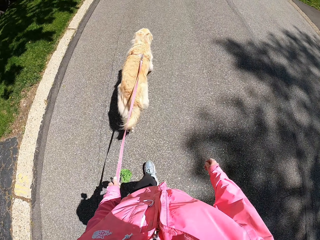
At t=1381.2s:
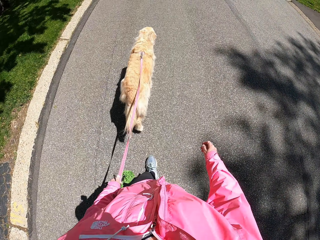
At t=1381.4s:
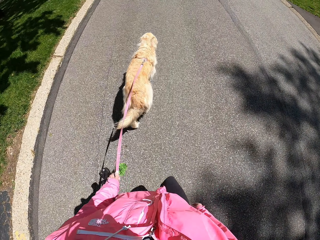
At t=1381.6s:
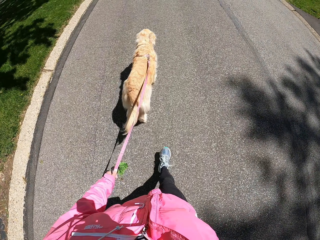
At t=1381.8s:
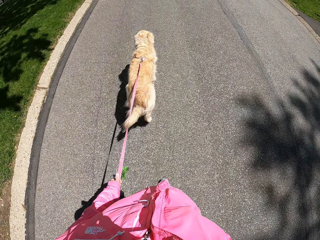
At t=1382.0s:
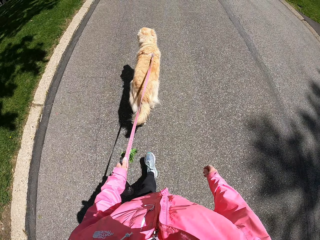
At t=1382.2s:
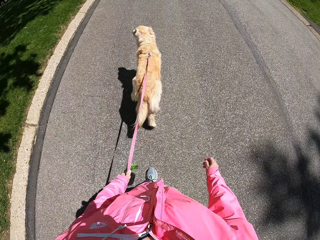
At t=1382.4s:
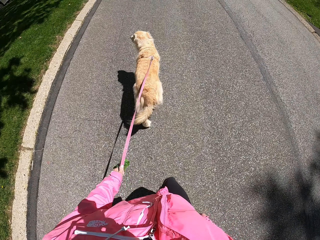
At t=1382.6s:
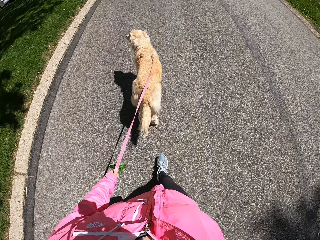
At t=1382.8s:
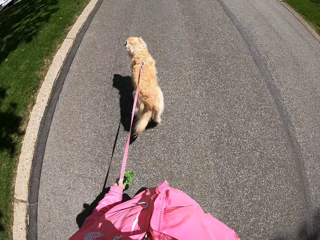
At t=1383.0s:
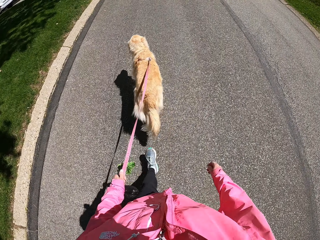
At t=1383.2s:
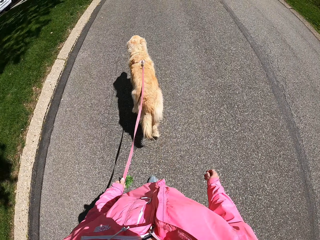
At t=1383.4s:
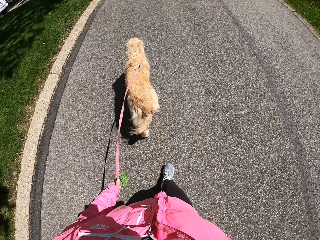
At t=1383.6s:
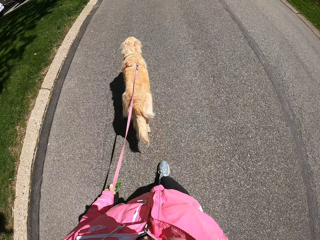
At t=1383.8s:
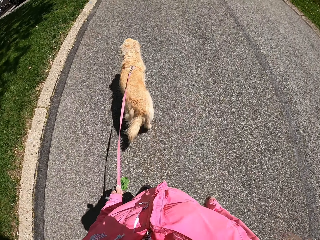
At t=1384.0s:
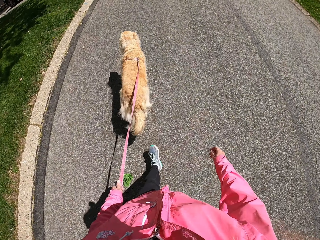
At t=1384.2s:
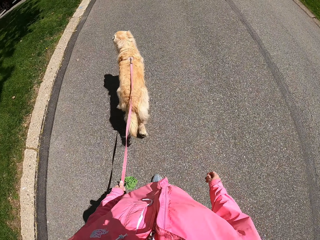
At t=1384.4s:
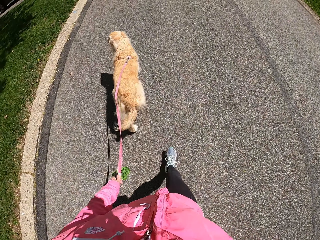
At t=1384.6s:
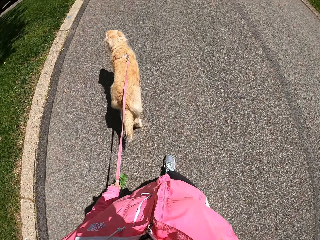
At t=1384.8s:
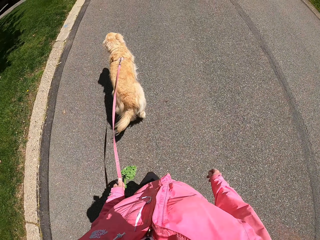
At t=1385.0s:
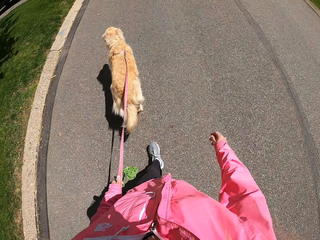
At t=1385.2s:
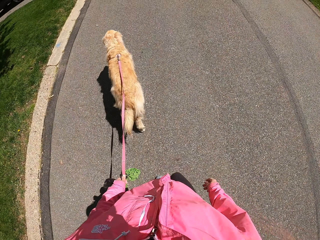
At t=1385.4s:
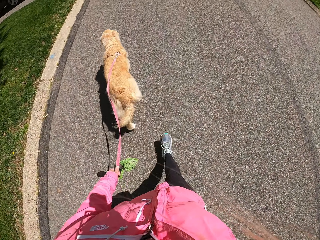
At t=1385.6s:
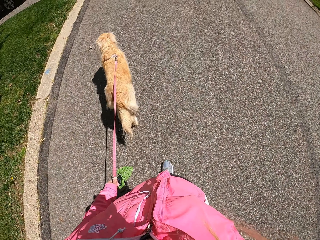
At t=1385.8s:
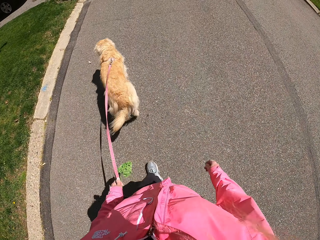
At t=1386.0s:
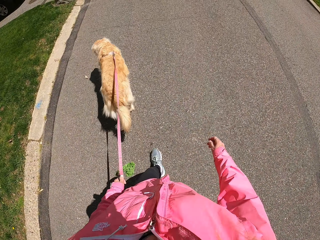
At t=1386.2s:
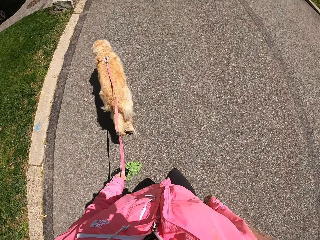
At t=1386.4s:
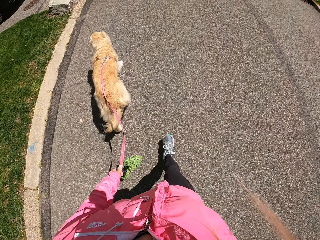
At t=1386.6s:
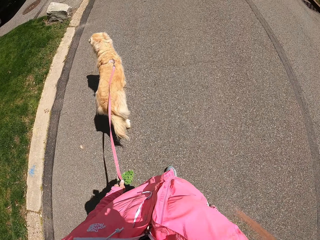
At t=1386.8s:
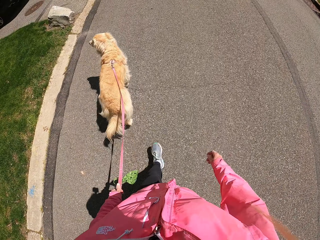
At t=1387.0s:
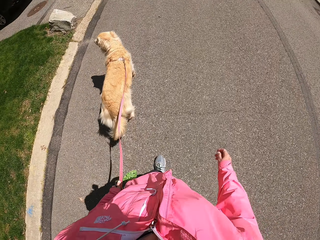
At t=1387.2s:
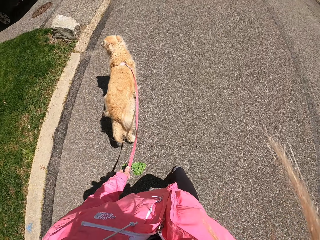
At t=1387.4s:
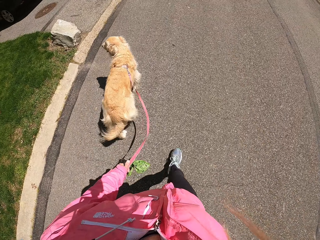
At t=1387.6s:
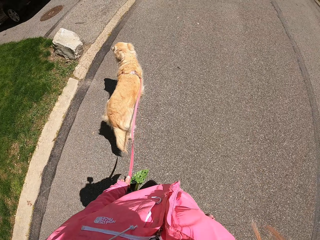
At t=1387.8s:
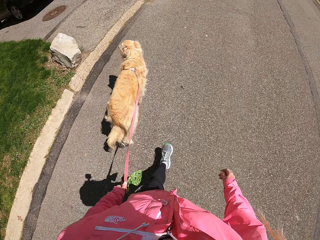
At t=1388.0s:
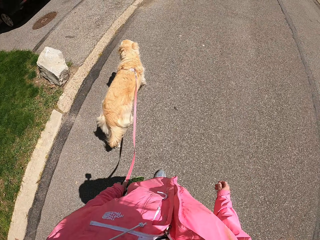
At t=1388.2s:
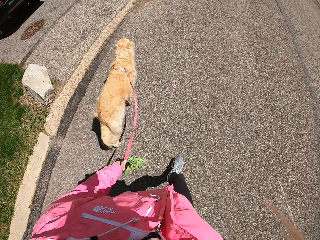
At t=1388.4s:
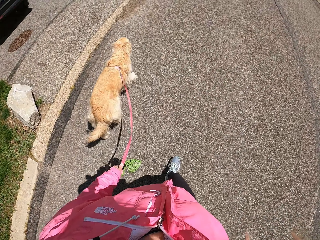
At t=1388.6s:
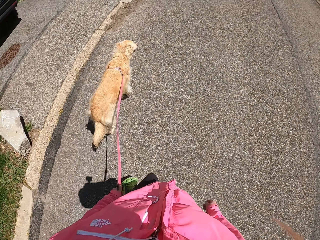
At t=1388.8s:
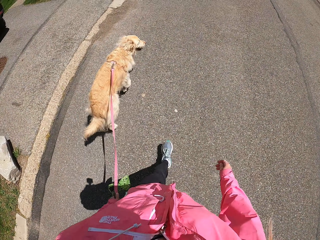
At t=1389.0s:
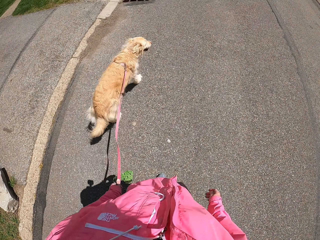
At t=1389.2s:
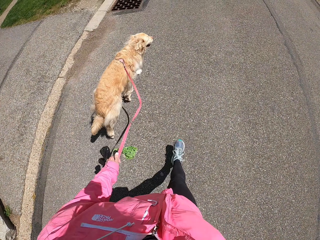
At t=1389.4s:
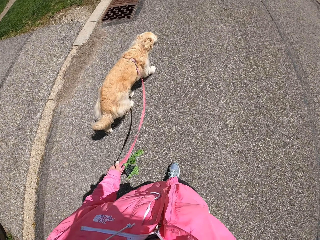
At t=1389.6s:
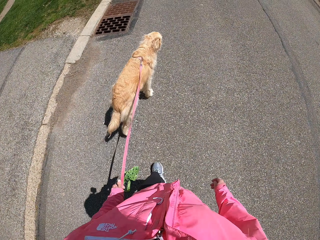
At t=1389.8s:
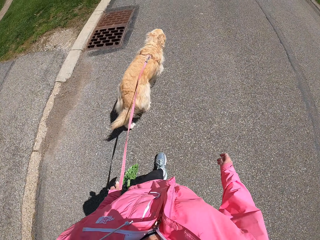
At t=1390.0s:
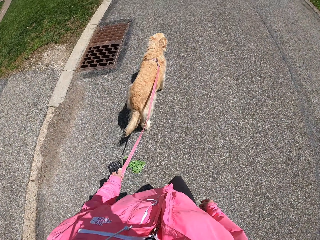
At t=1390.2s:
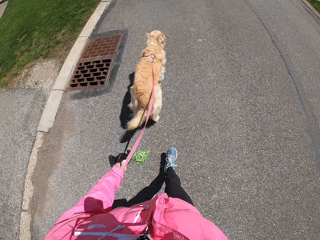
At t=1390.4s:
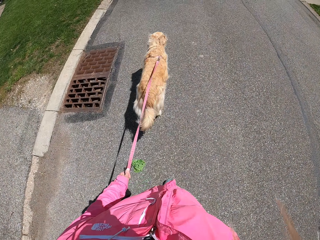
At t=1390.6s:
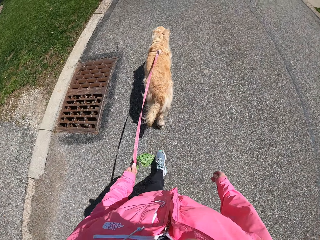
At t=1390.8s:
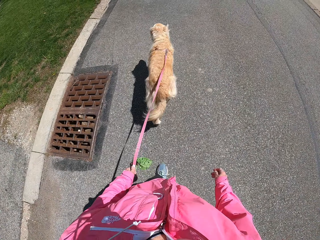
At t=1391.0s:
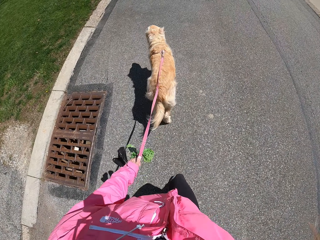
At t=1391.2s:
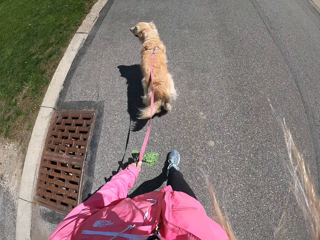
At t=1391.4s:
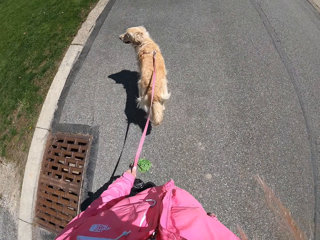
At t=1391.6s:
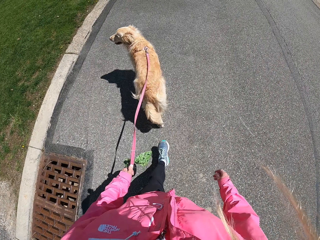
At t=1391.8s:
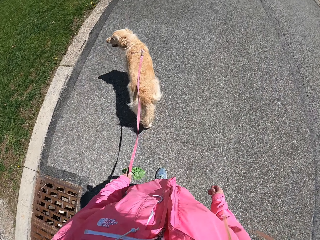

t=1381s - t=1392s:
The camera wearer looks at the dog. They look on the stone.

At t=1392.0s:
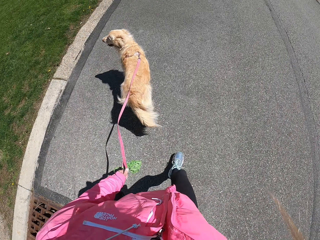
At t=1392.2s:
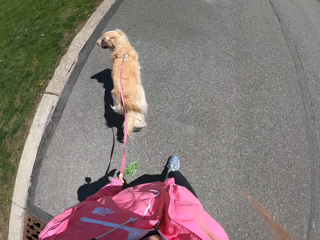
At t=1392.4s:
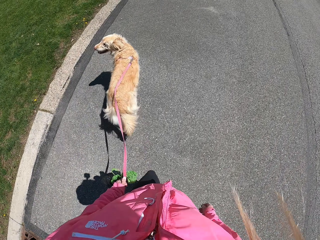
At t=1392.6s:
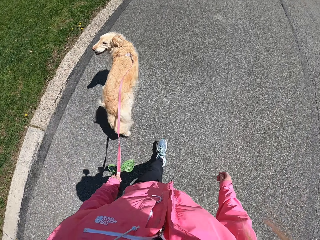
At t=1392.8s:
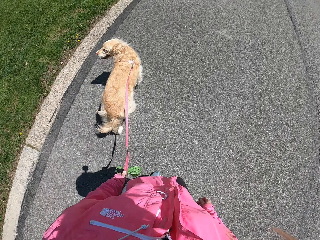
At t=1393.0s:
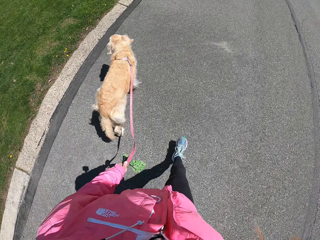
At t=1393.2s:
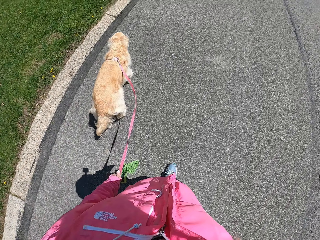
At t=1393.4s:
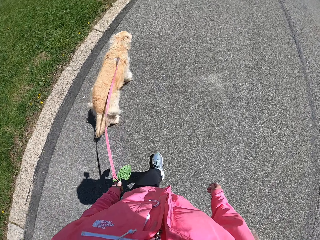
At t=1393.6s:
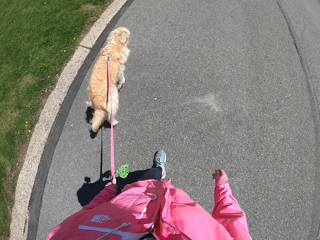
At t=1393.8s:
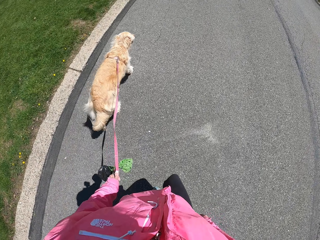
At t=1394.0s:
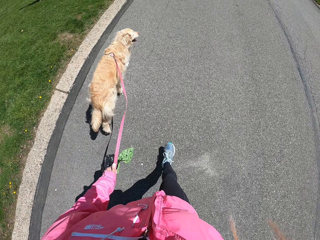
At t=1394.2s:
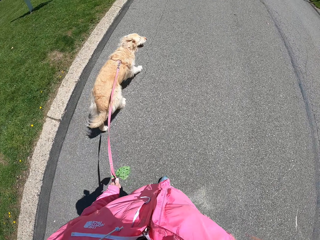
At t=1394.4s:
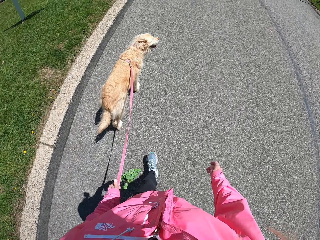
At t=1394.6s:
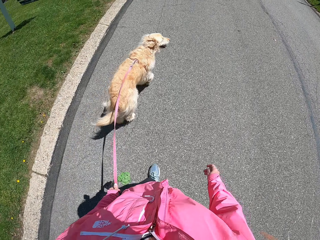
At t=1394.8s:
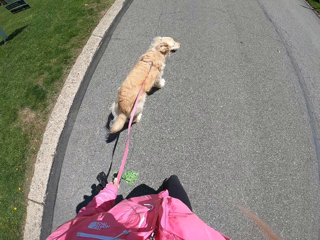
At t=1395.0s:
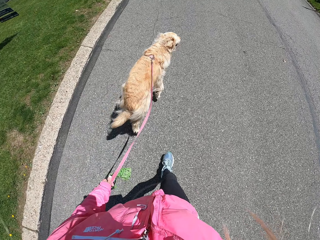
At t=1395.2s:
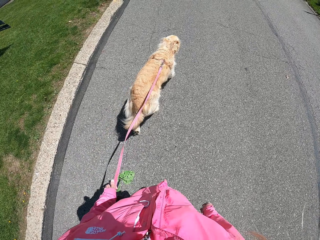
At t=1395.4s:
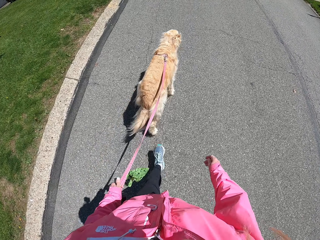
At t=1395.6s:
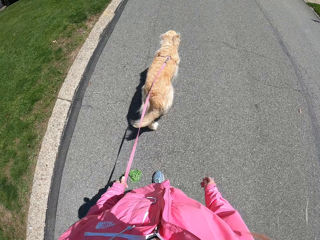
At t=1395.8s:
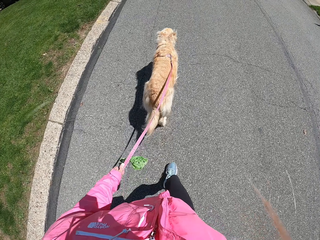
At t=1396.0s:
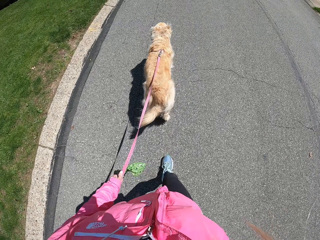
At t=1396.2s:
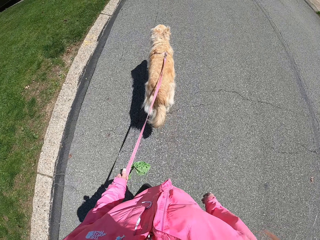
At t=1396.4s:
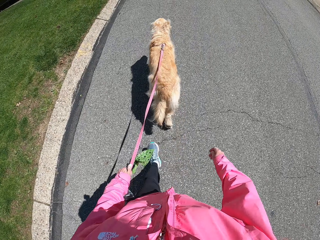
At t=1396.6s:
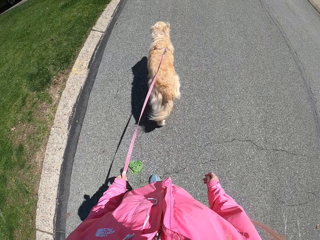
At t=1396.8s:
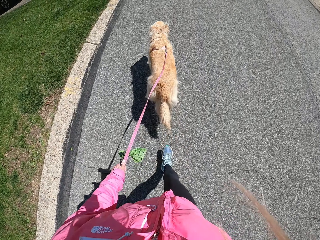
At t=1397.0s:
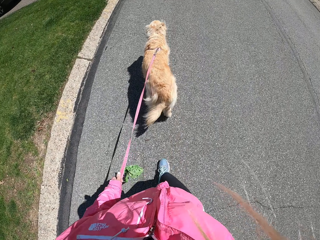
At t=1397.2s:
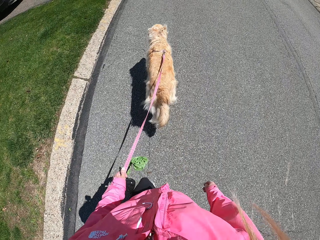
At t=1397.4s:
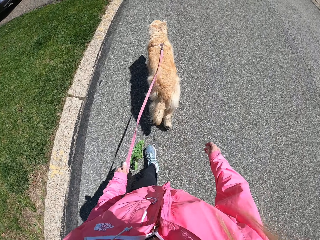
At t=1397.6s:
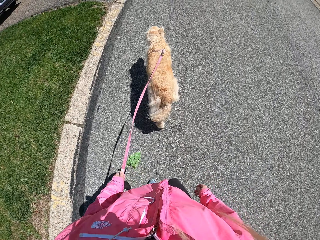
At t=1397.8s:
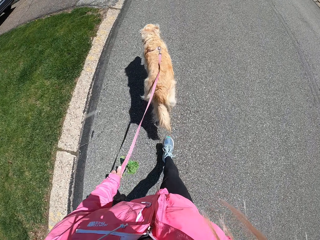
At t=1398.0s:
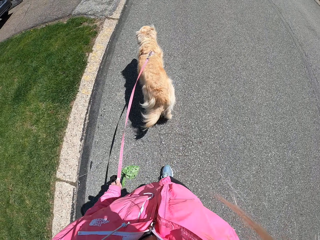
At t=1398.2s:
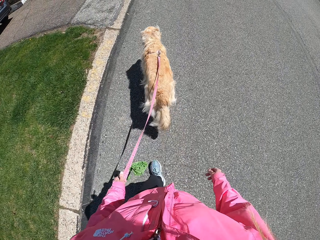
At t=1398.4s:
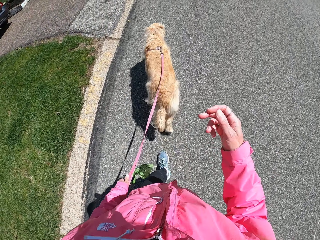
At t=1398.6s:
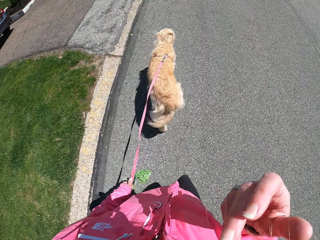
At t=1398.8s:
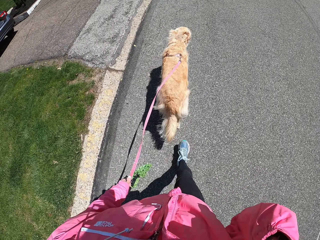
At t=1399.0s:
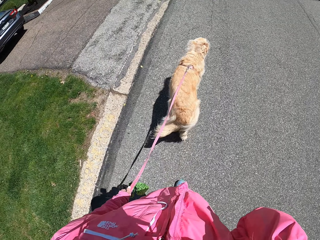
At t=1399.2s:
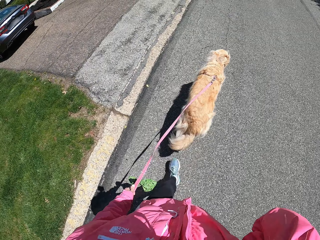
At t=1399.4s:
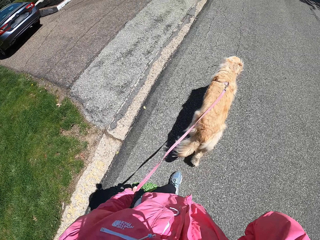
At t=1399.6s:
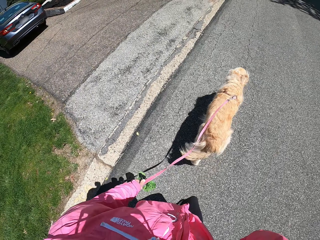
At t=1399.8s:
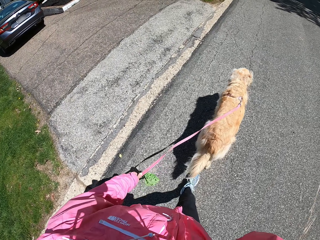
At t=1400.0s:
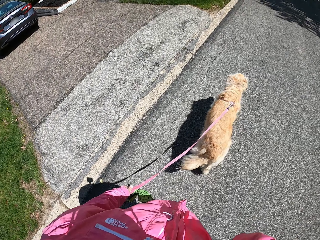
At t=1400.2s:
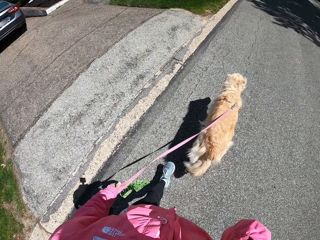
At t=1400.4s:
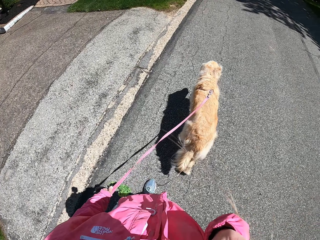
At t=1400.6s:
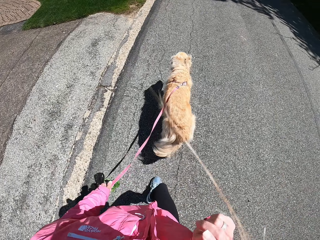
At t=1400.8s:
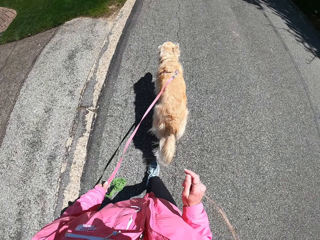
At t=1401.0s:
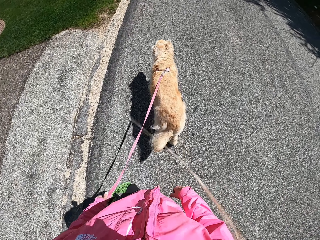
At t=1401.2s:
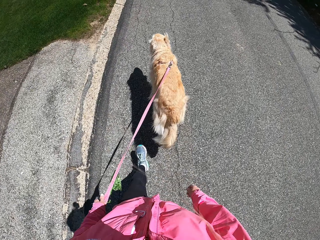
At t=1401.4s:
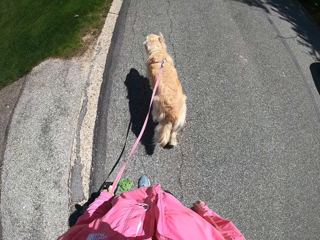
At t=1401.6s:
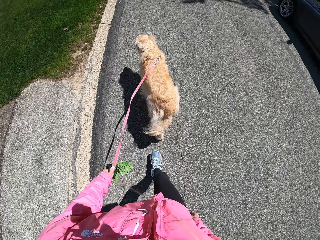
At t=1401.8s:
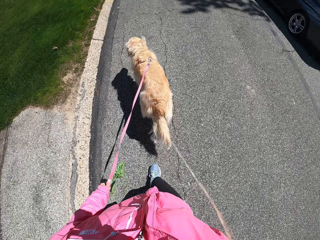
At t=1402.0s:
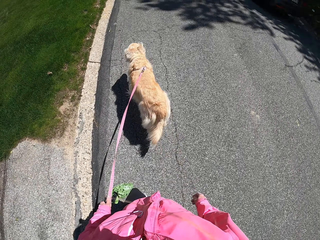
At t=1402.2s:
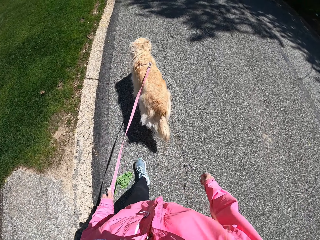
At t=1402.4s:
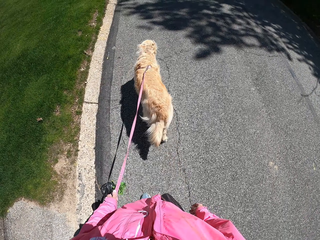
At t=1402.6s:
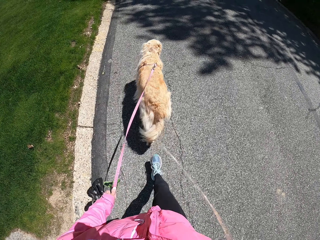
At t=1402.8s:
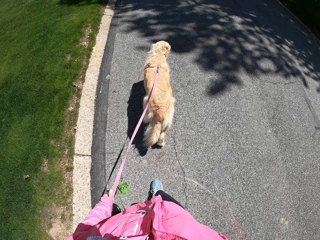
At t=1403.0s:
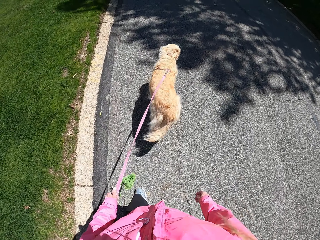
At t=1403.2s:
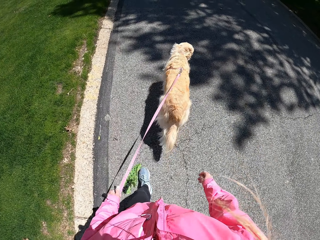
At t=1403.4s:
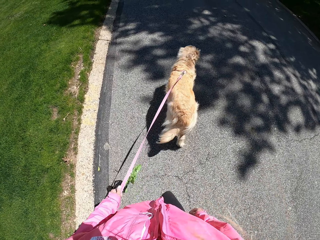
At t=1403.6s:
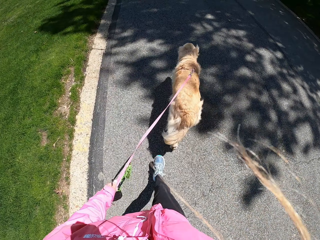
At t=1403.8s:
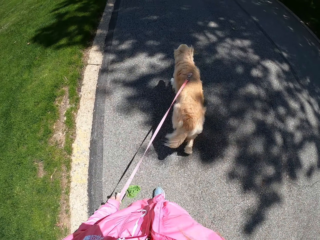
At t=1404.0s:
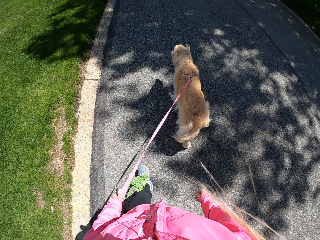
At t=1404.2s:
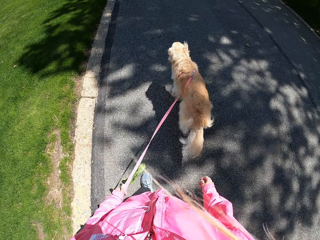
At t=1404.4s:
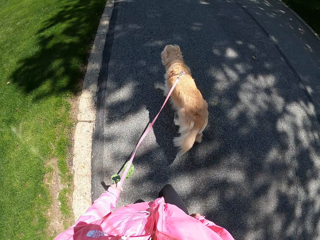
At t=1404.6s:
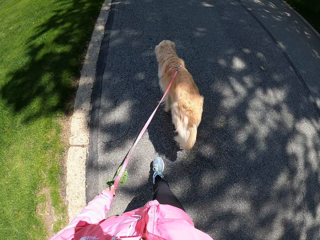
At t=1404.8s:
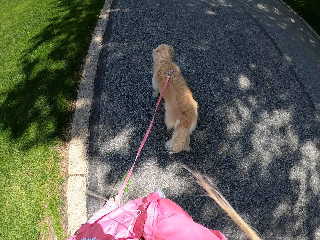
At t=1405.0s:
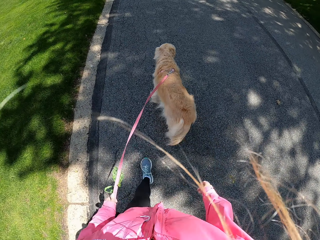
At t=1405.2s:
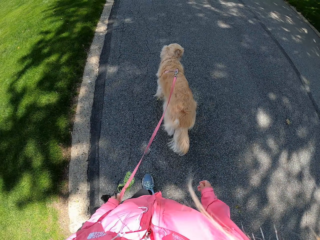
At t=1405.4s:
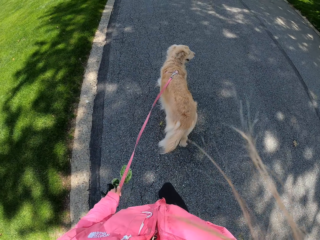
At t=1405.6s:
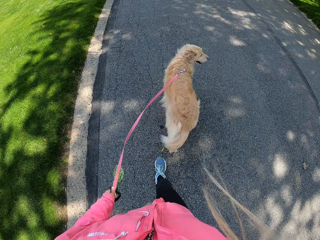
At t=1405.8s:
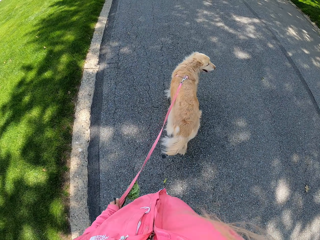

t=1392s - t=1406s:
The camera wearer walks on the road.
